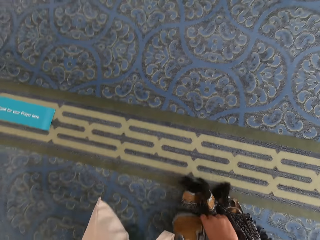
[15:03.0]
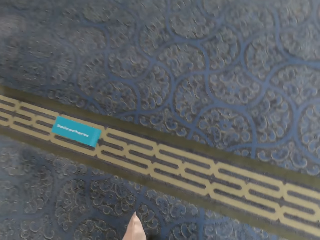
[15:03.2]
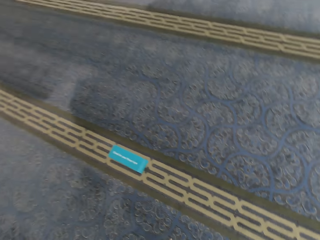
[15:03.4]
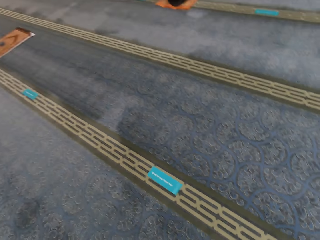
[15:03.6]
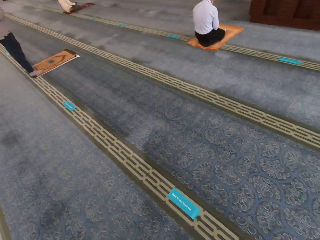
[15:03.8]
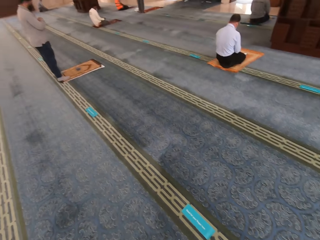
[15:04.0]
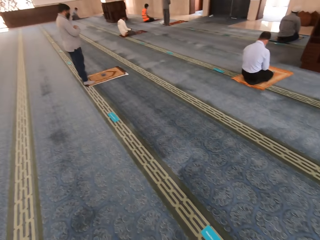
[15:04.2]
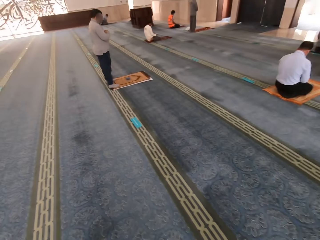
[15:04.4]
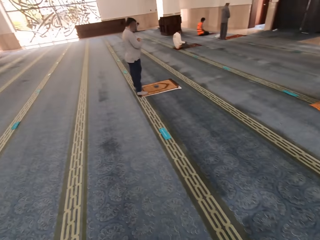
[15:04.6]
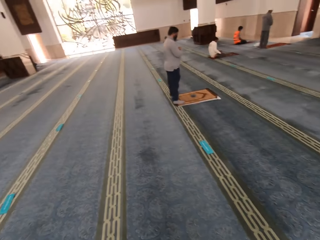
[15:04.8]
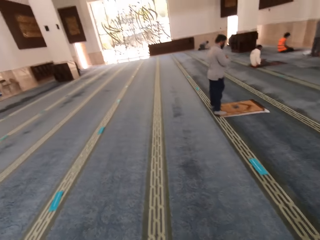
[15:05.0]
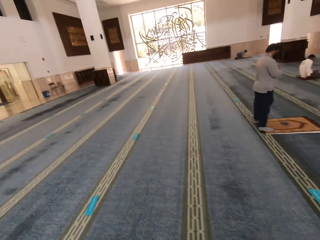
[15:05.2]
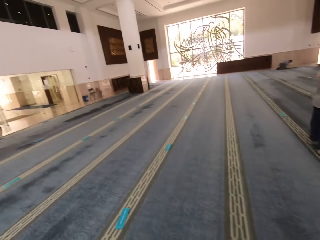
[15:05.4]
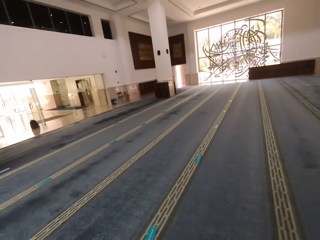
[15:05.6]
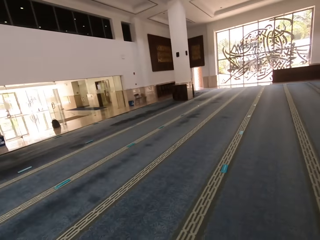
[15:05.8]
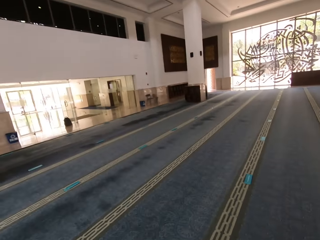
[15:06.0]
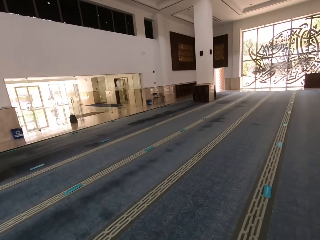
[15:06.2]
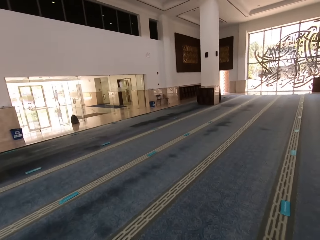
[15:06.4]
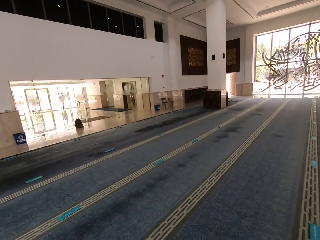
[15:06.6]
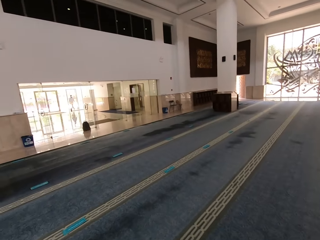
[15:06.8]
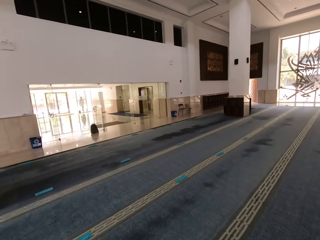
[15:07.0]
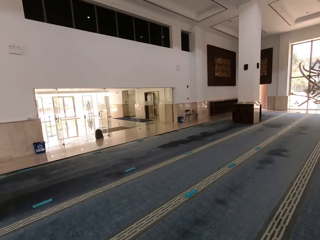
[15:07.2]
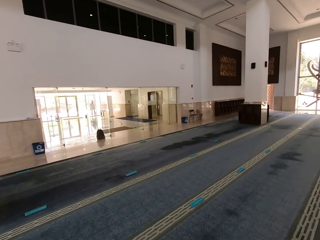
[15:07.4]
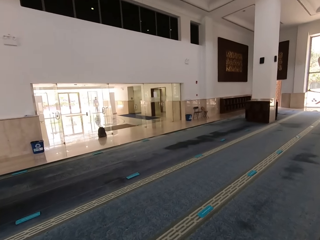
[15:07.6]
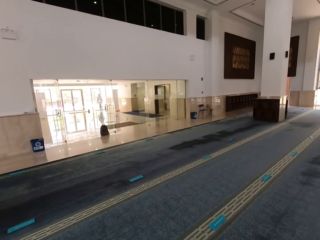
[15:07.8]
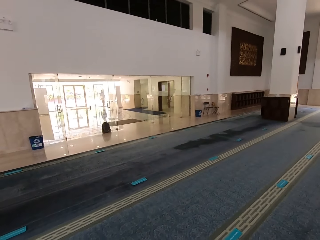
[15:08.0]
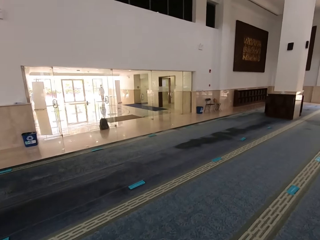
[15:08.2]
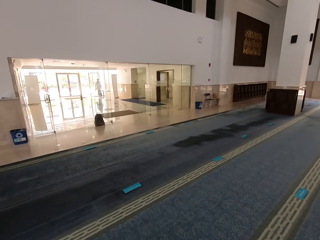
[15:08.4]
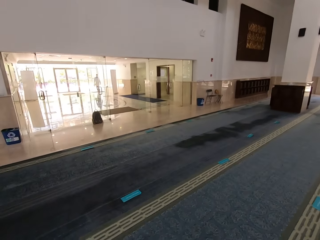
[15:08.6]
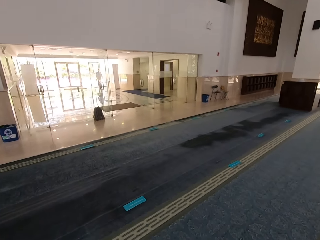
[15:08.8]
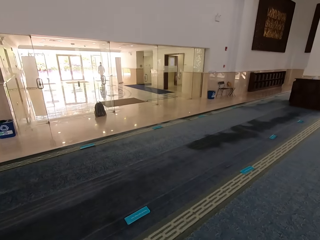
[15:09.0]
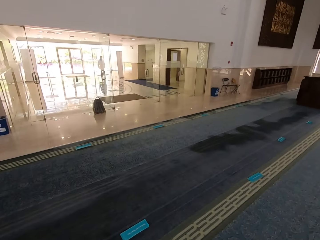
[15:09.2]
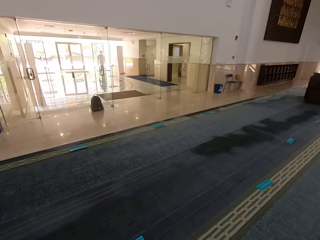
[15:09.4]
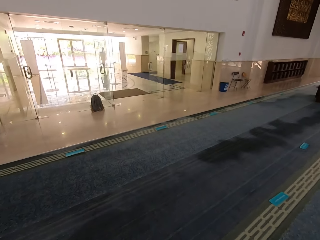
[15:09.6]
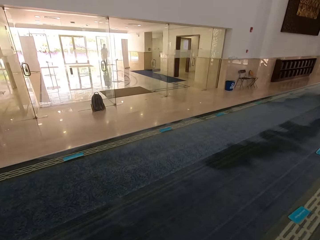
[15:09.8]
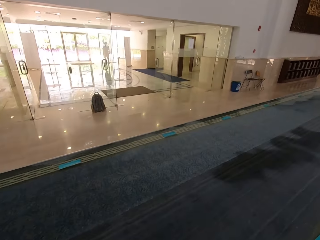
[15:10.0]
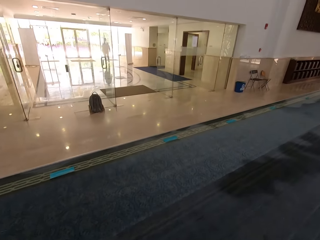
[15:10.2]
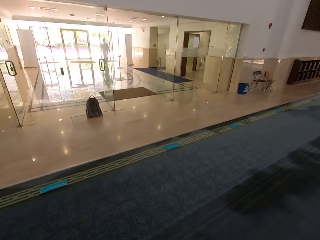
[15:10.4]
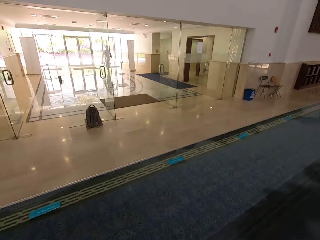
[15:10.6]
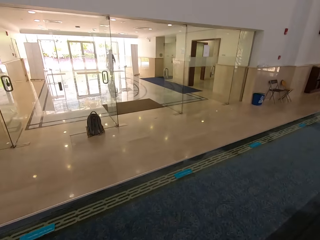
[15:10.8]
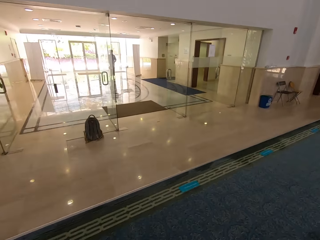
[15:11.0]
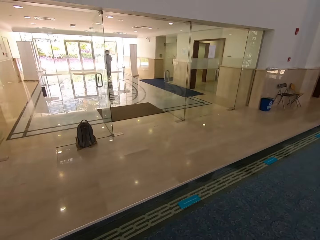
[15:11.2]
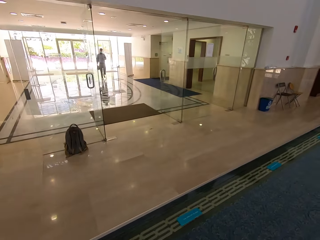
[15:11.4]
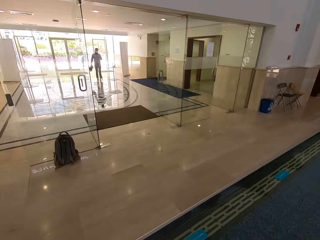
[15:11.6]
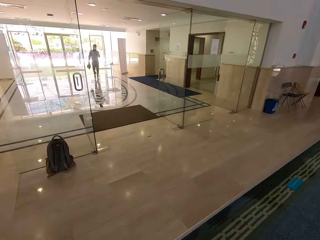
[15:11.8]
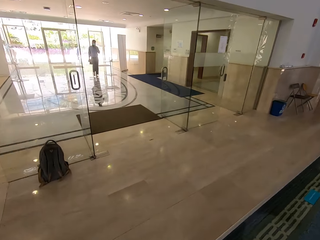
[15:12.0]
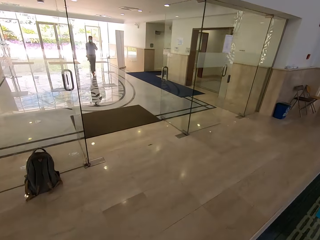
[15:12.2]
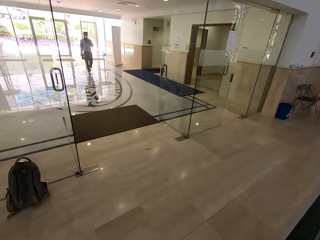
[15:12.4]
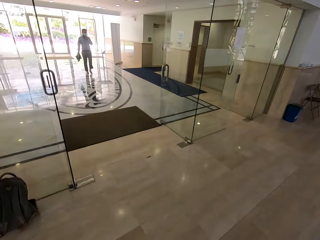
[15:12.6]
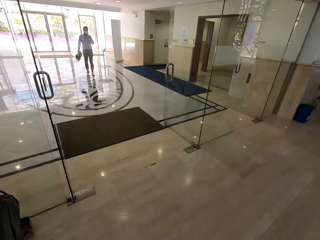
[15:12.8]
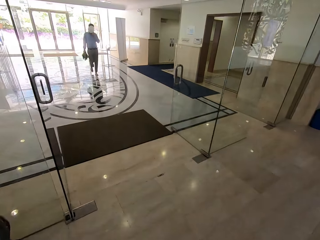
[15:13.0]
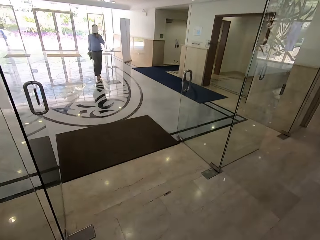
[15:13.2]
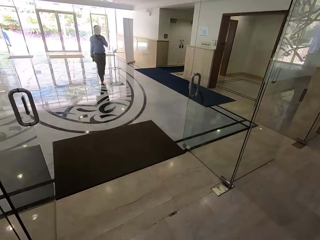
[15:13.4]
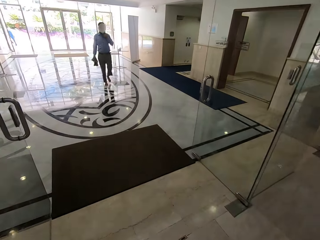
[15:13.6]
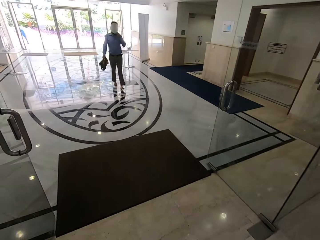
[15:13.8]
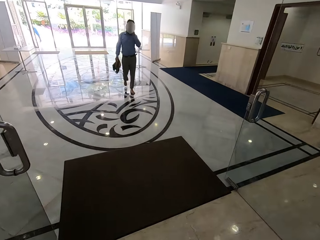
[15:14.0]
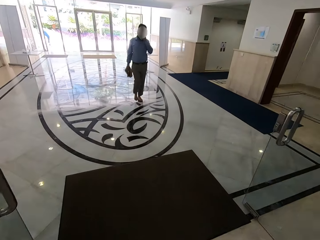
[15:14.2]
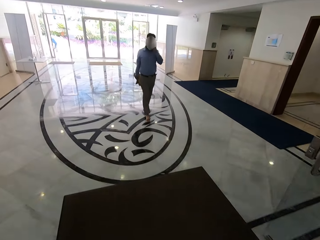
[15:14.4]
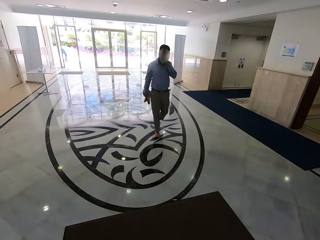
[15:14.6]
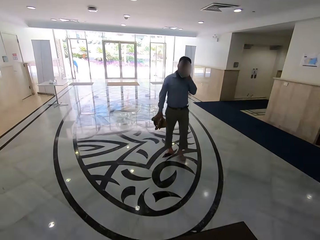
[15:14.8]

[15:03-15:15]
The camera wearer takes a mat and puts the mat in the fabric bag. They walk in the mosque. They walk towards the exit door.

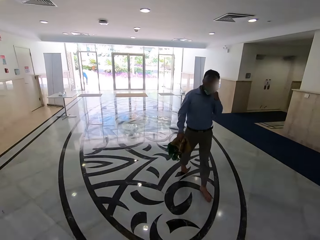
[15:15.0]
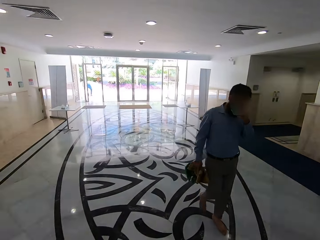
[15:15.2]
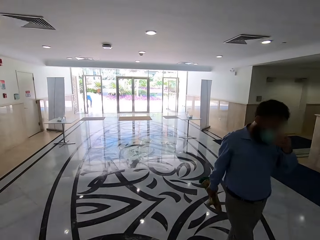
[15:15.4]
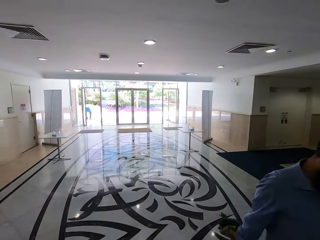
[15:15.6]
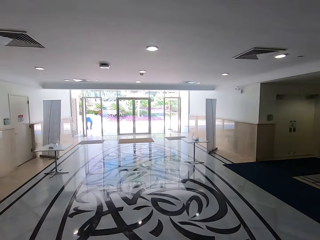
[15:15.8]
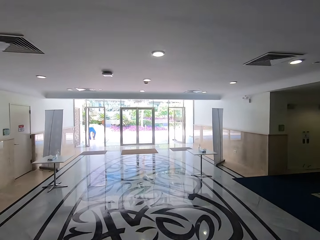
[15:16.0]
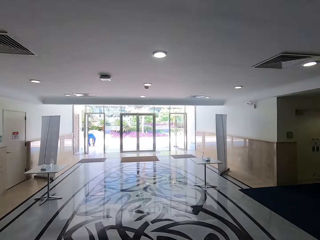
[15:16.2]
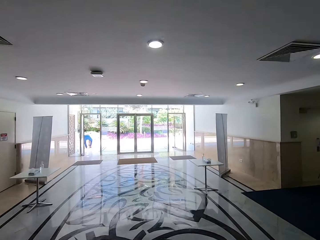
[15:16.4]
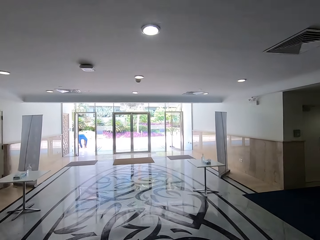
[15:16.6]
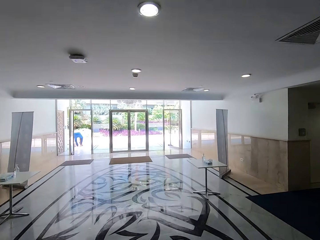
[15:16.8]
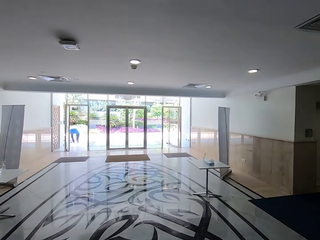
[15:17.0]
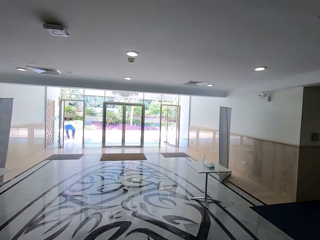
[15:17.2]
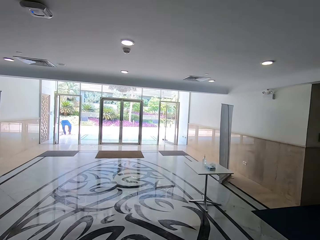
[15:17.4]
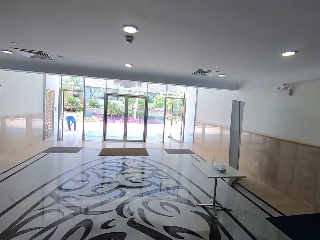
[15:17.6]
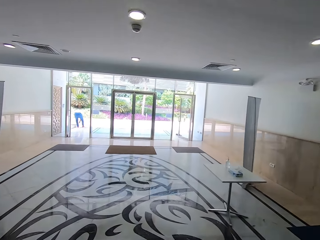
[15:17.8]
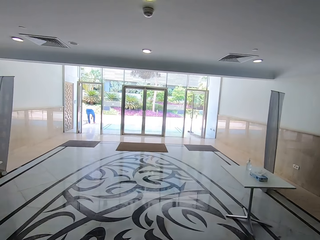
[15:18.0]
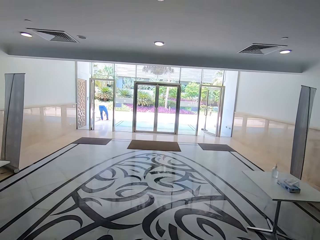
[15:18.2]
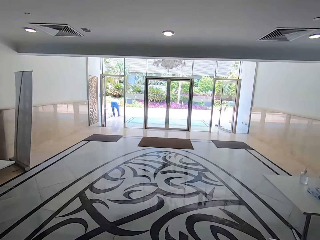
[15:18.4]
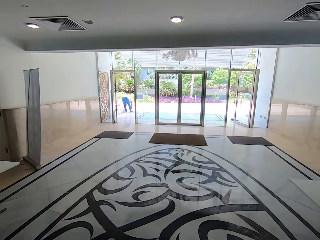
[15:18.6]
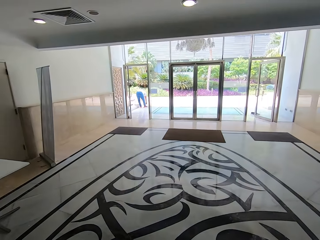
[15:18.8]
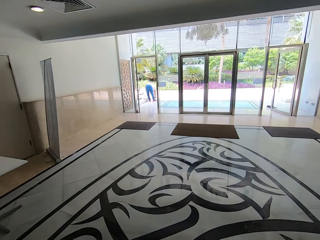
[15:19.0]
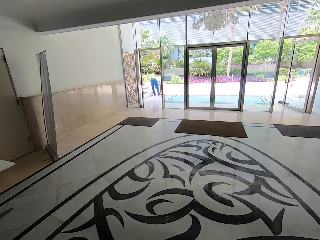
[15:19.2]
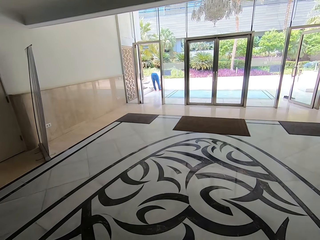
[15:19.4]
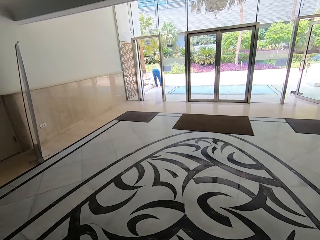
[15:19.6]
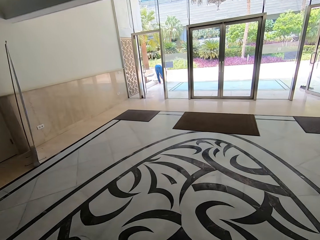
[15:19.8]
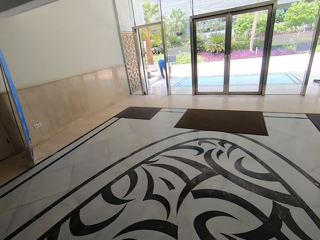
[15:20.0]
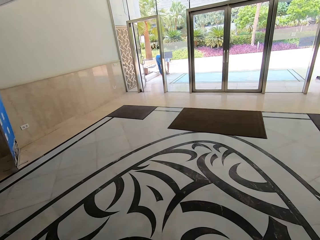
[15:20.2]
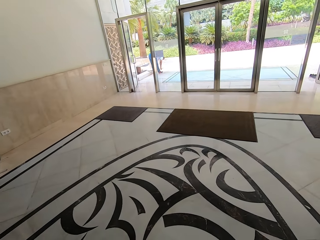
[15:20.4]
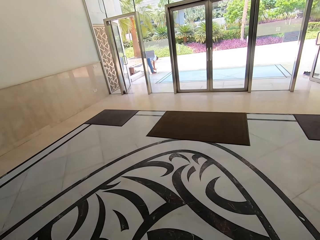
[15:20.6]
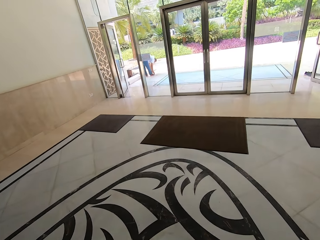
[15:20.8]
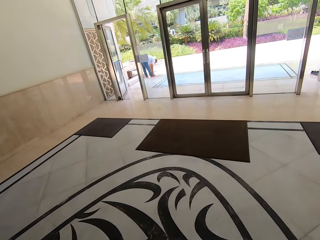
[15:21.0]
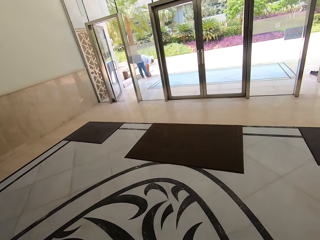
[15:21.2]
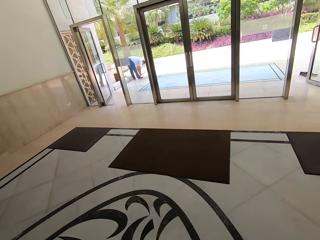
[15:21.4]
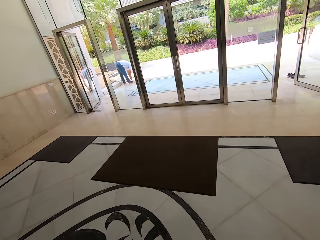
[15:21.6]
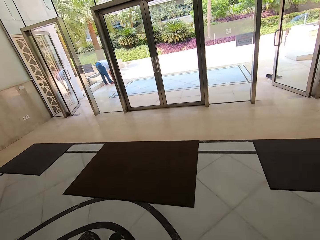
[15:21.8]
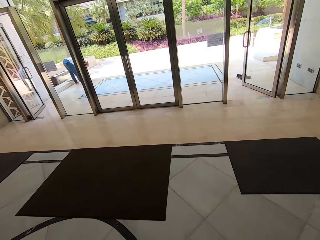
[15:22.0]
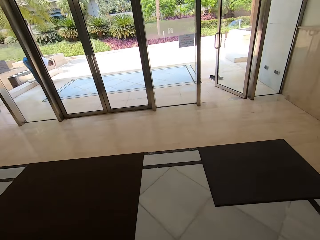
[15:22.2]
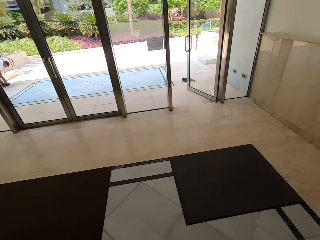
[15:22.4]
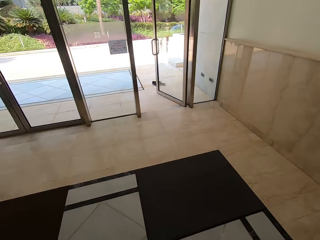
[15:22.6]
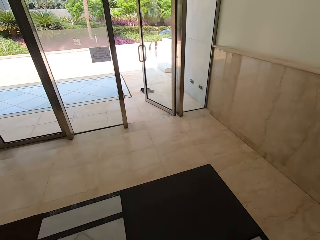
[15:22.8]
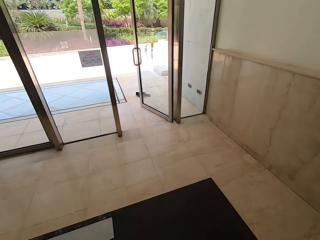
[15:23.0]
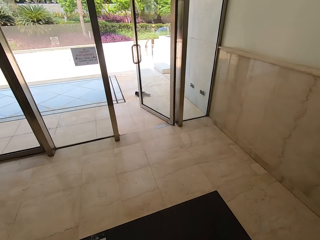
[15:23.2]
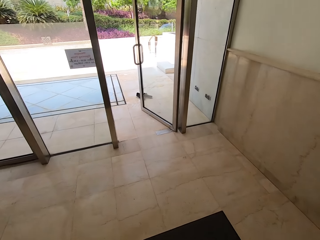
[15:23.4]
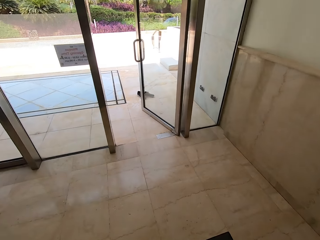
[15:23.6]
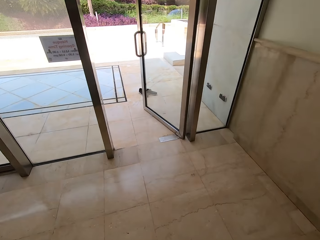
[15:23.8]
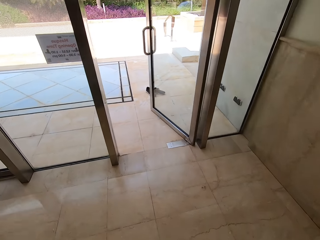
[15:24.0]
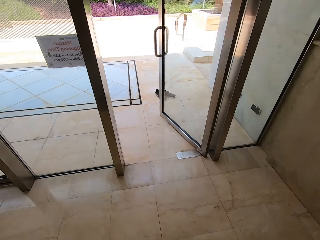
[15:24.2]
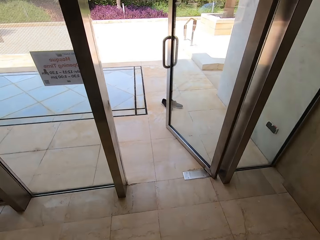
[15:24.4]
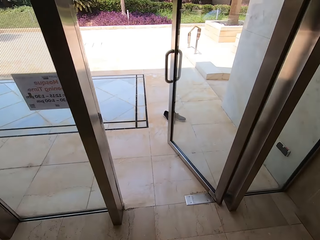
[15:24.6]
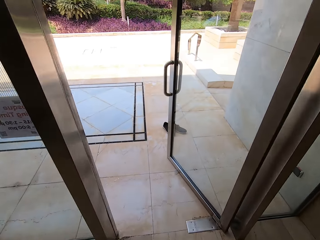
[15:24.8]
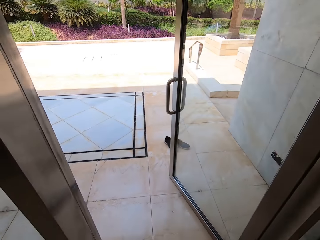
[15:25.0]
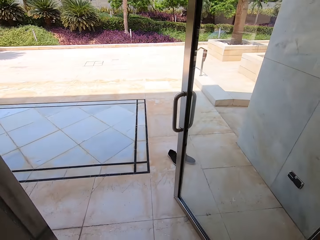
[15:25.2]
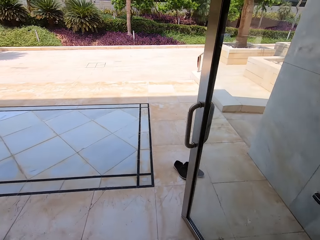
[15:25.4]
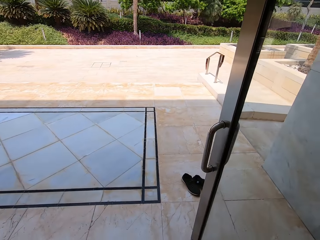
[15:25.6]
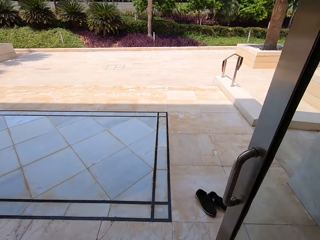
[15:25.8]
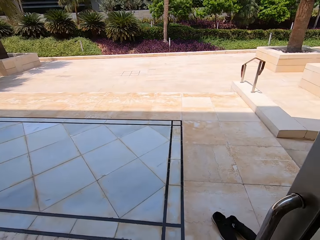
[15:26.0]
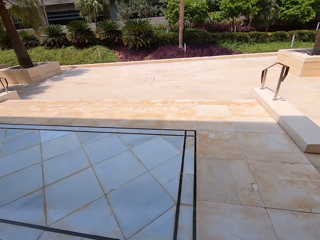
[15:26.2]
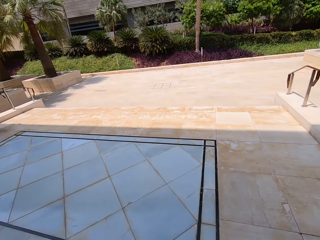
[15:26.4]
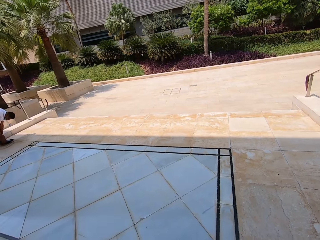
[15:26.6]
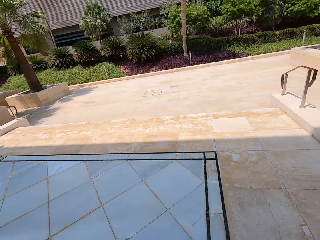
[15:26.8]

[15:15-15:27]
The camera wearer walks through the door.
